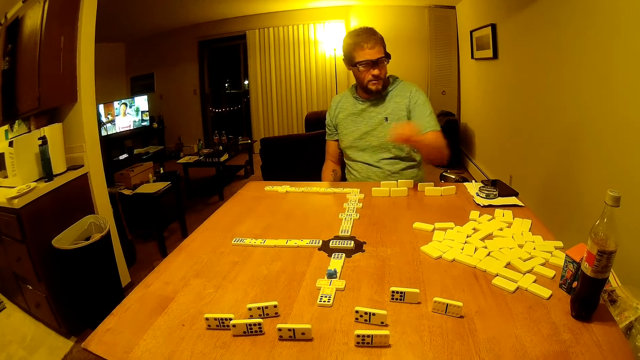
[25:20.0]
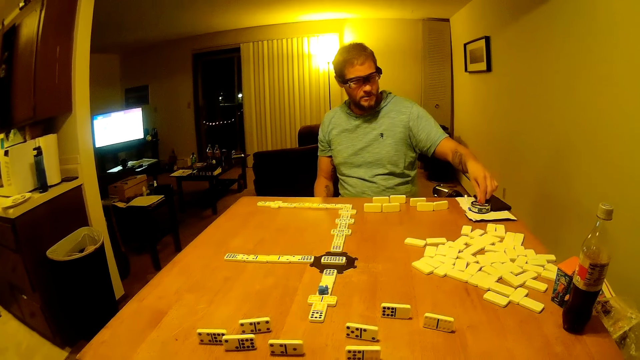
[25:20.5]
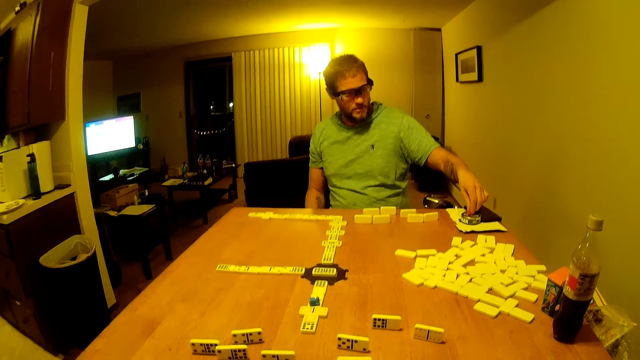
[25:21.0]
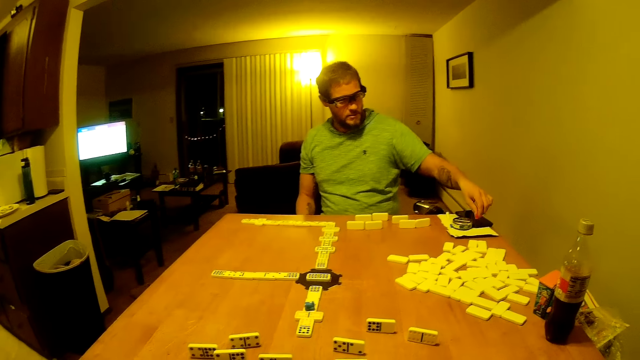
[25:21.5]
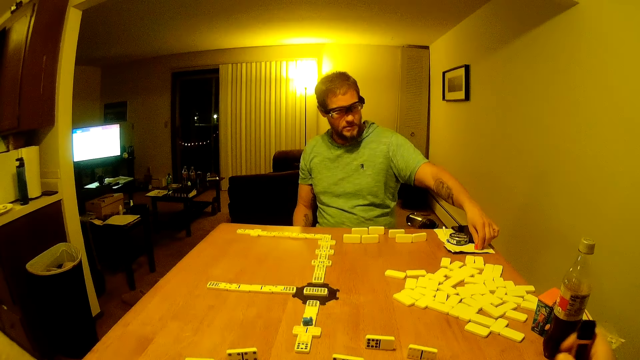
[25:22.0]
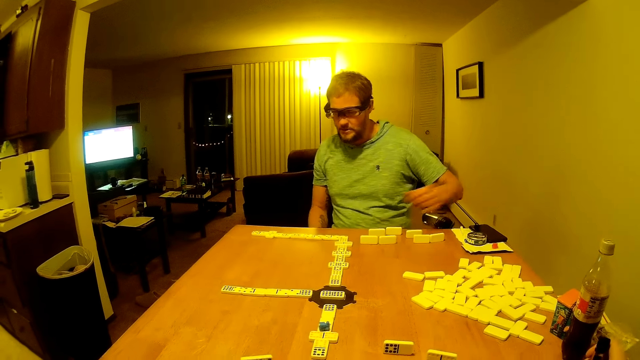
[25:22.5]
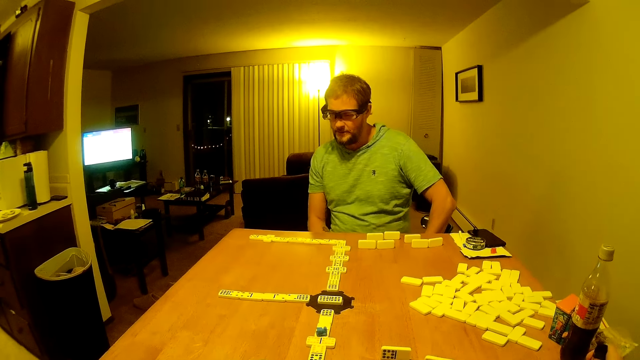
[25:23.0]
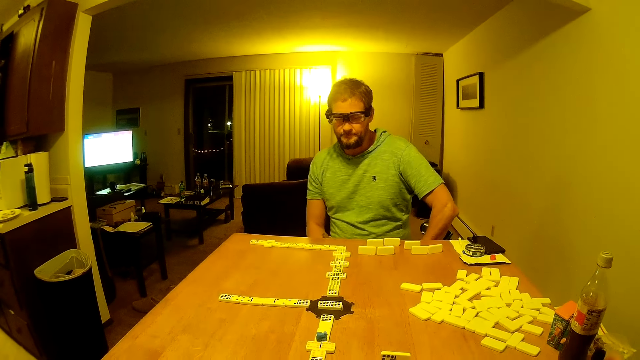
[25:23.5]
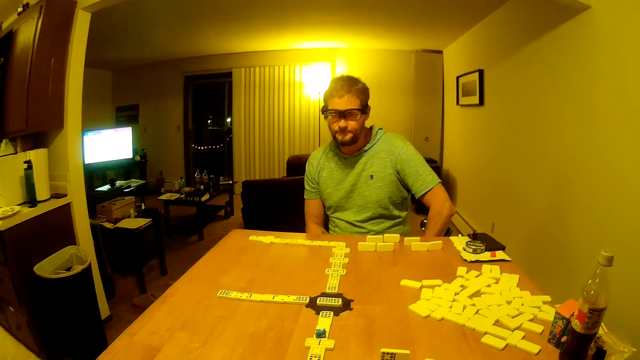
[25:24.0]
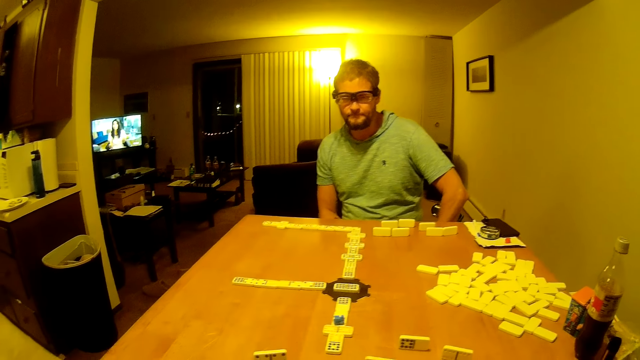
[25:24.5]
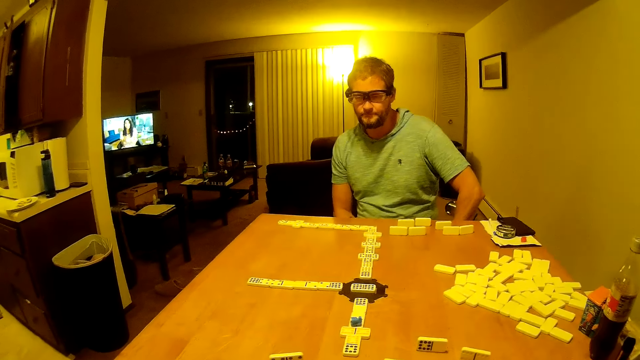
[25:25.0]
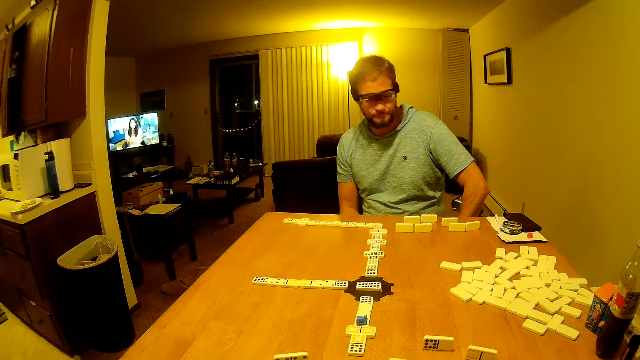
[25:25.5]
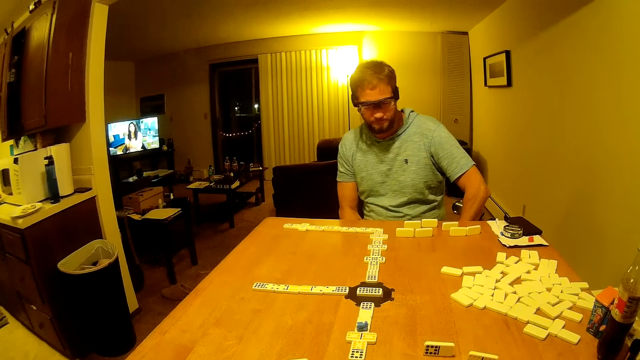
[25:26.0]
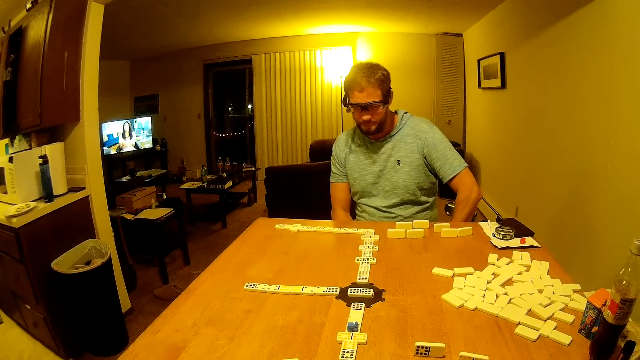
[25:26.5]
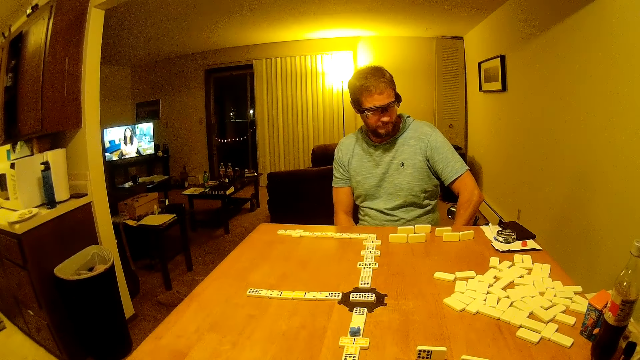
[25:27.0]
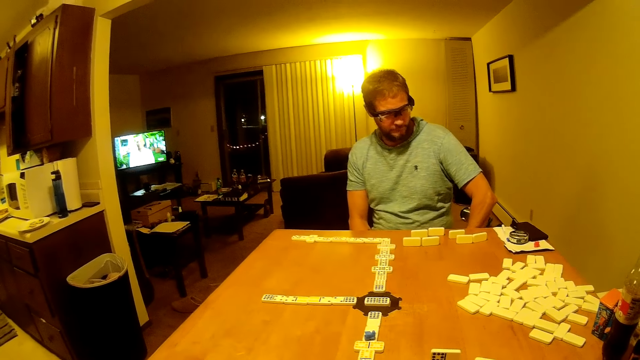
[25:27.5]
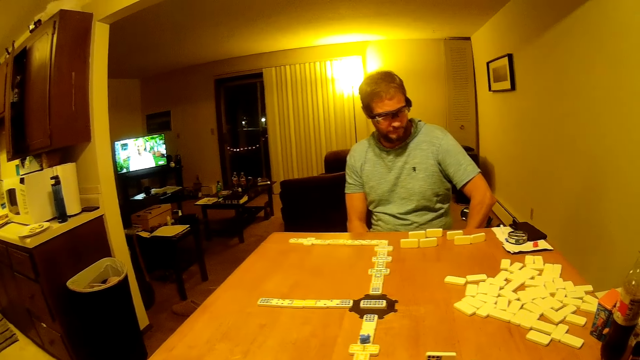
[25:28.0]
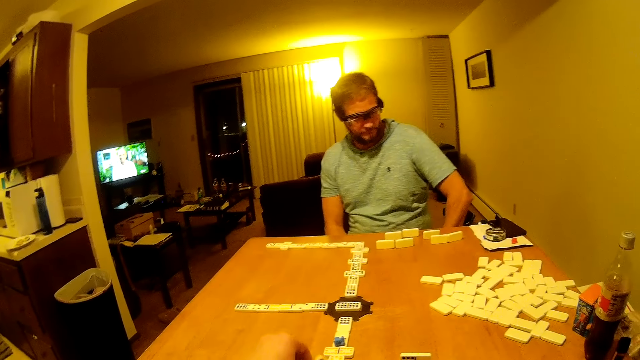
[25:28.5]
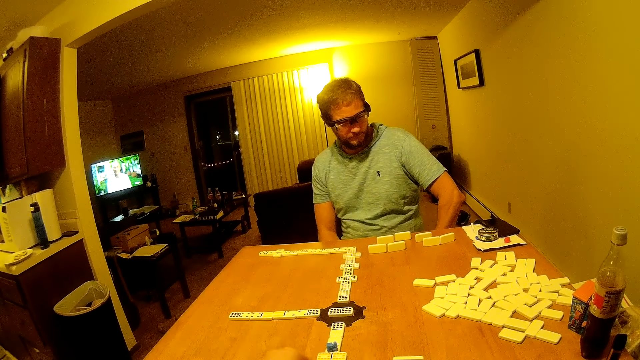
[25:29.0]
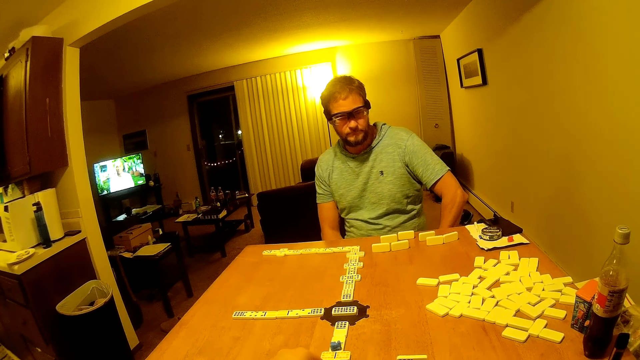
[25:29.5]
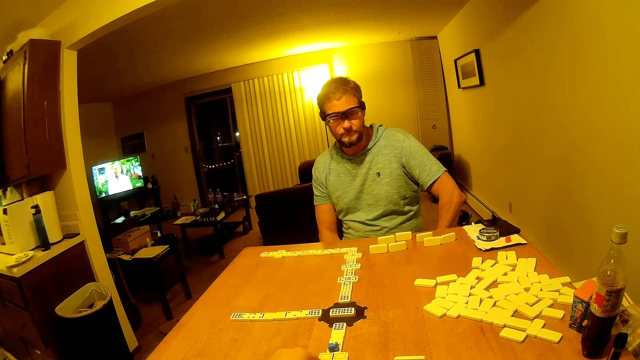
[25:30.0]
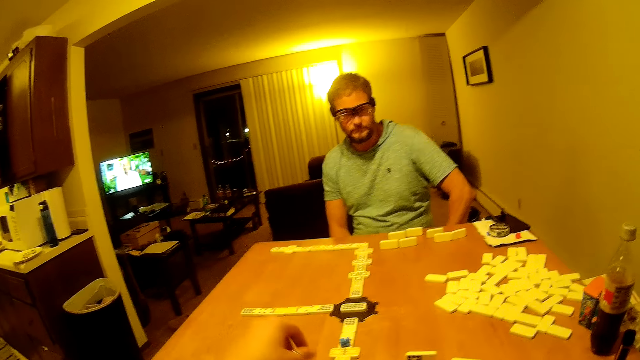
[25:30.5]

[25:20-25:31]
A man places a domino piece on a tin. He picks the domino piece. He places the domino piece on the paper. The camera wearer places the electronic cigarette on the table. The man looks around. The camera wearer places the domino piece on the table.

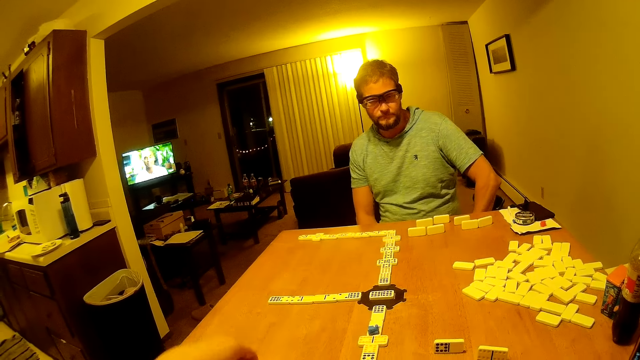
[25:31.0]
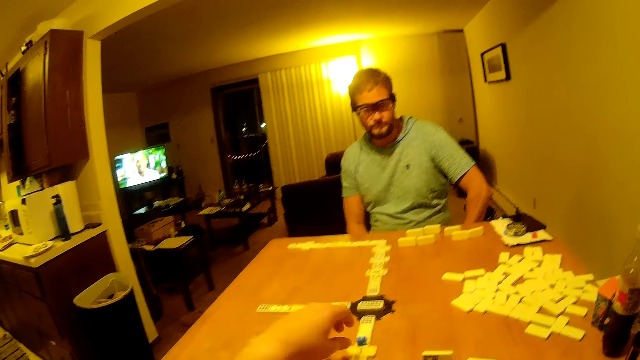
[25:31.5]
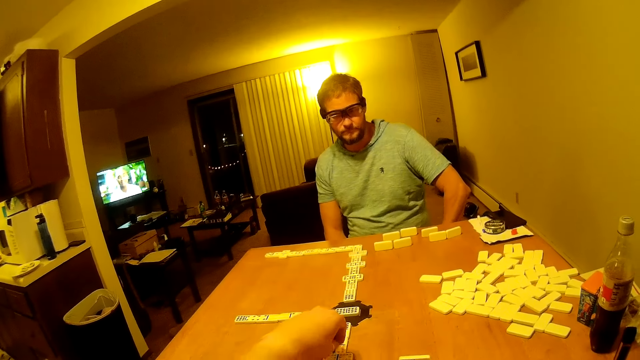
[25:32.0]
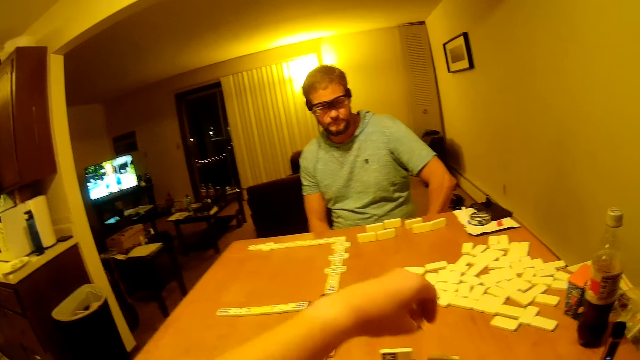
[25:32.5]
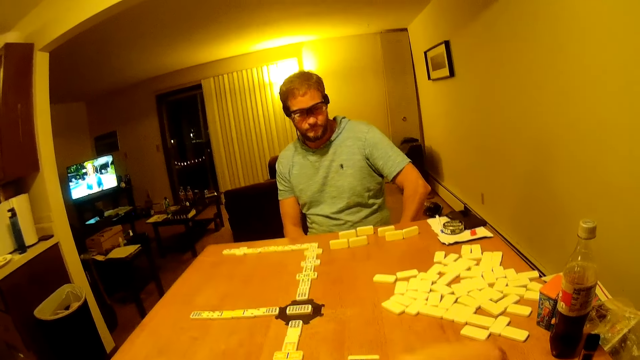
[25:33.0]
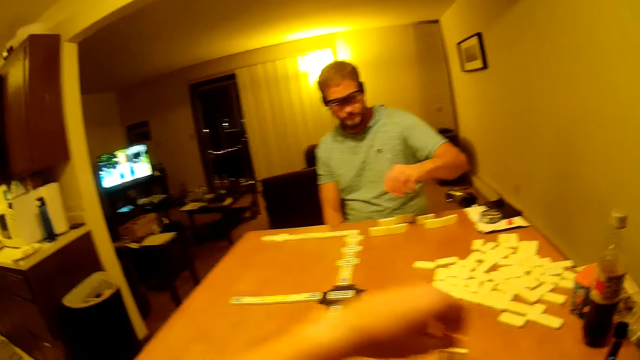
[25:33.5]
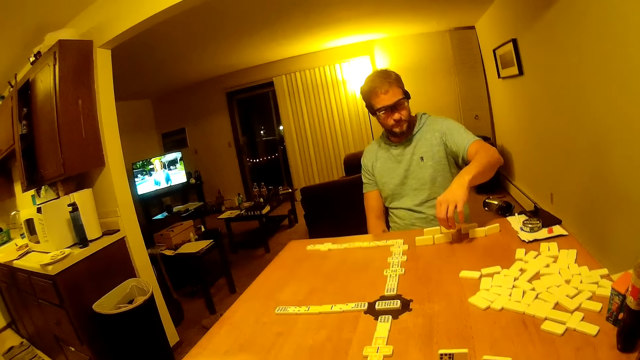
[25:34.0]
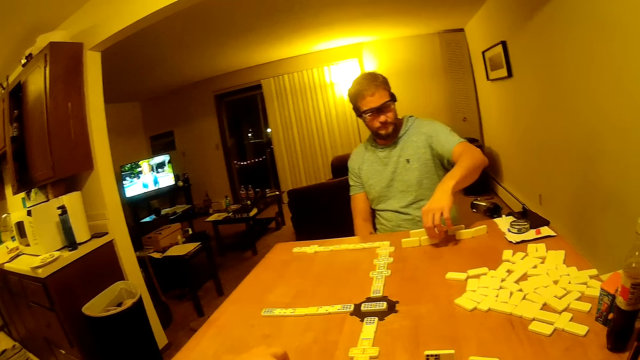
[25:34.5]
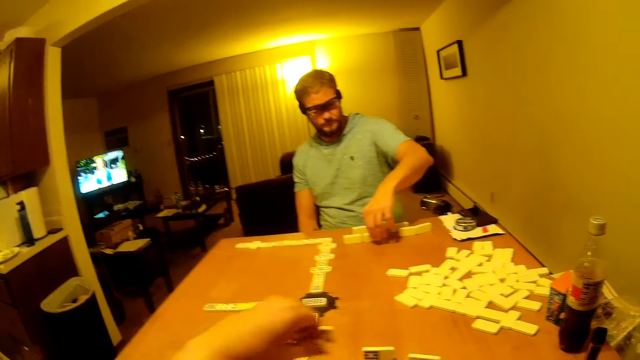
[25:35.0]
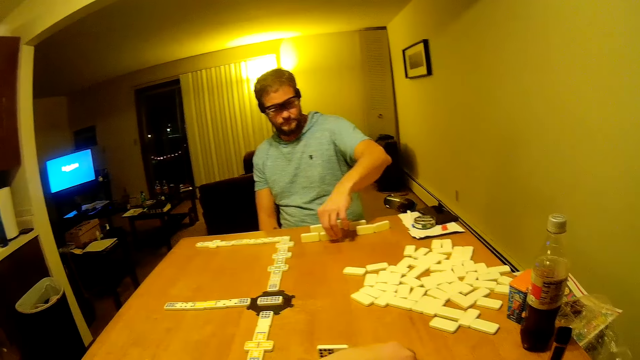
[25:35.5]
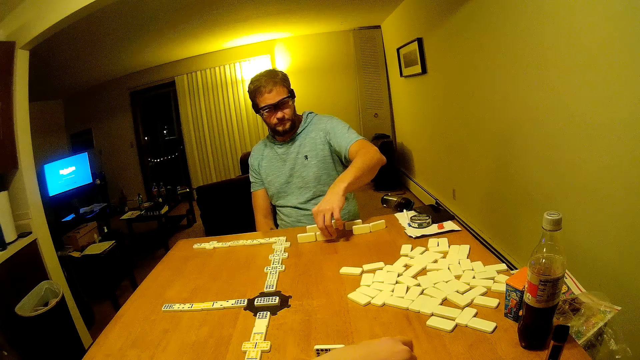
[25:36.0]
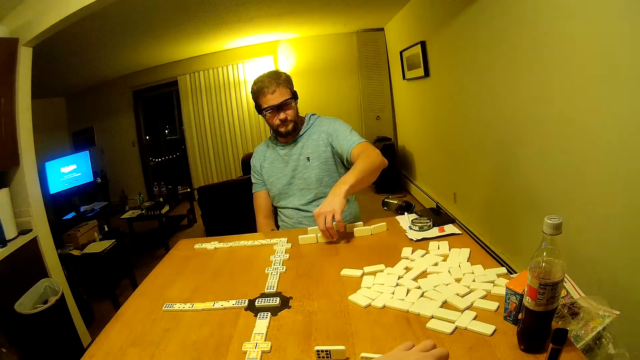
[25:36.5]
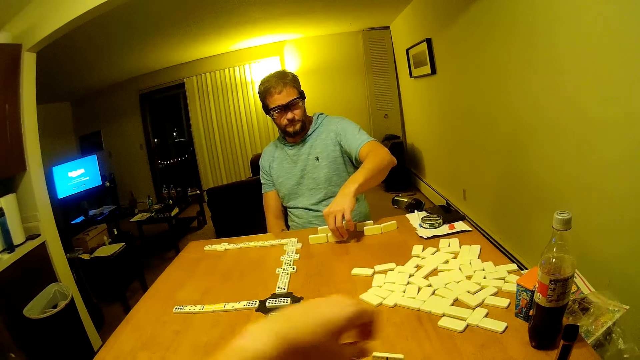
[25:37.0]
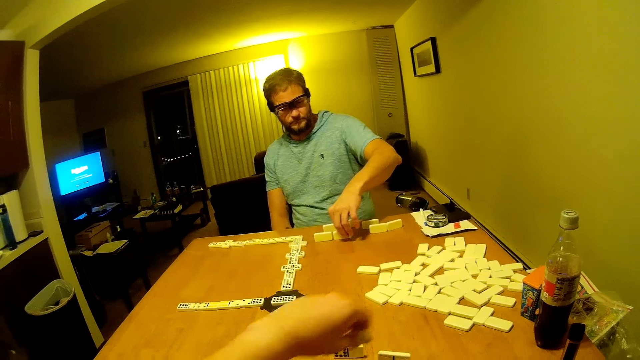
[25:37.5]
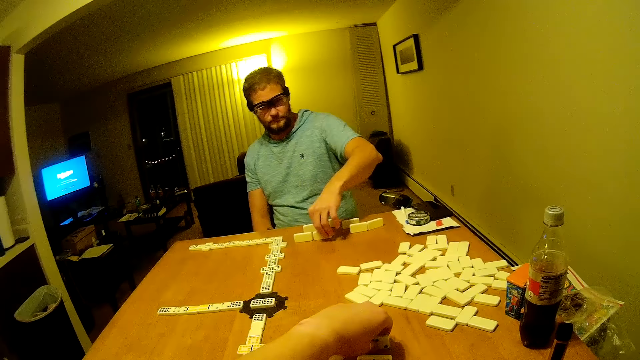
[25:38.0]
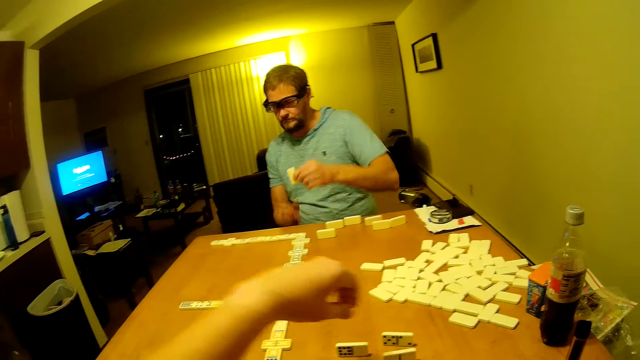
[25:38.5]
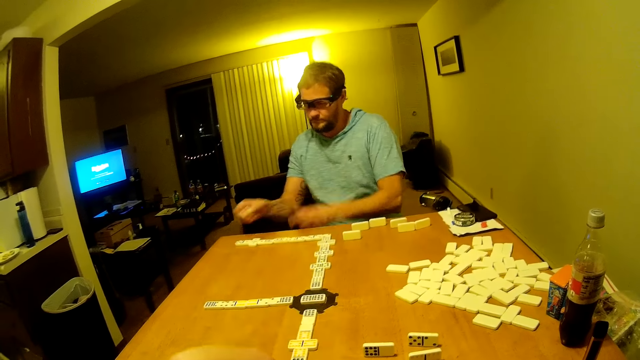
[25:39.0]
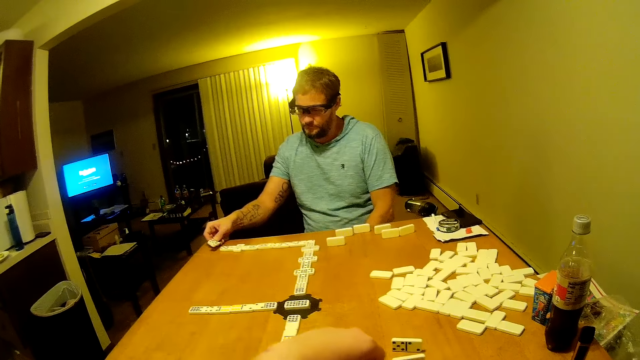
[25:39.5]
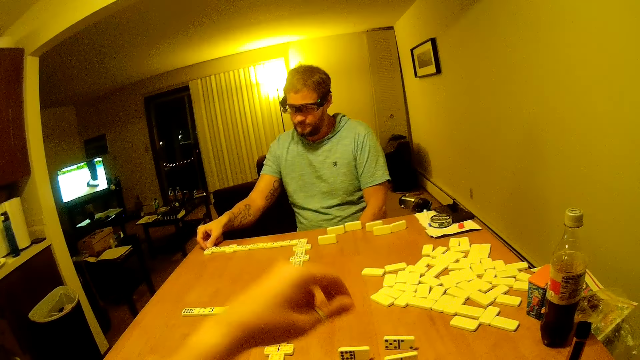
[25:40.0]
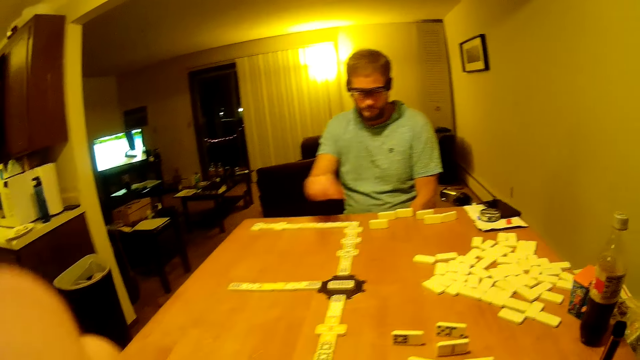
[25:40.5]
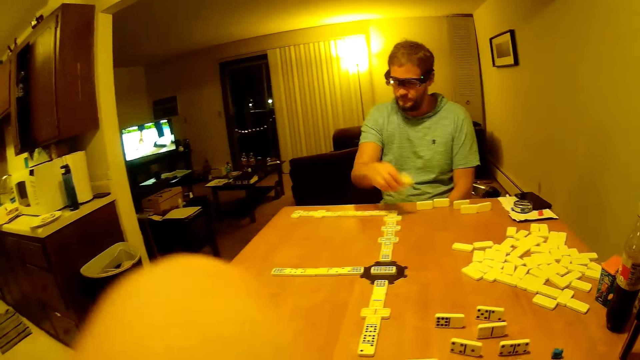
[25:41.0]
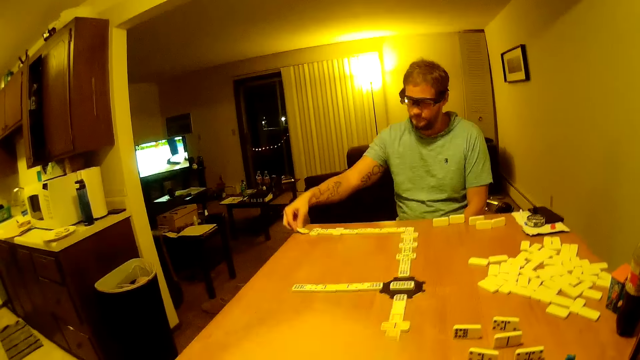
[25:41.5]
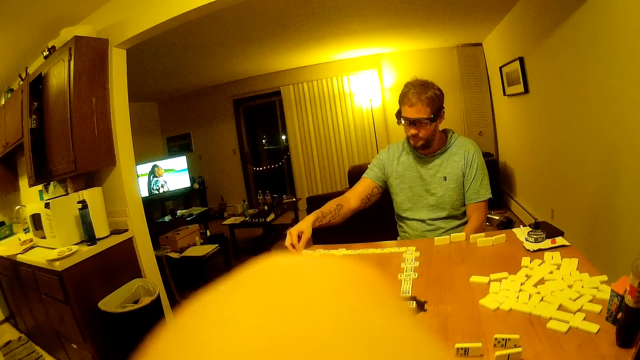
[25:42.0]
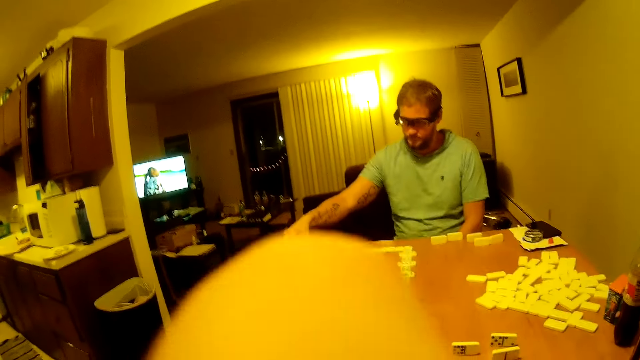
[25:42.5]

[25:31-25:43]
The camera wearer picks a domino piece. They place the domino piece on the table. They arrange domino pieces on the table. A man holds the domino piece. He picks the domino piece, passes the domino piece to the right hand and places the domino piece on the table. He picks the domino piece. The camera wearer touches the face. The man places the domino piece on the table.
